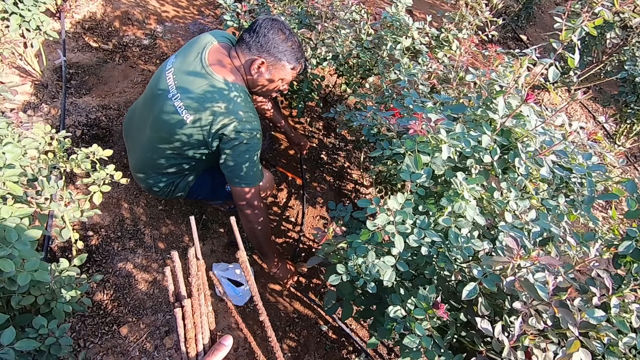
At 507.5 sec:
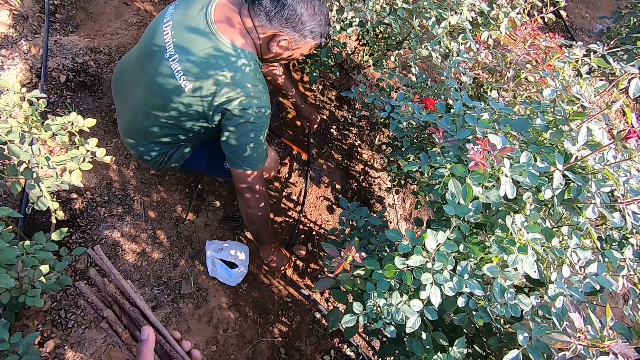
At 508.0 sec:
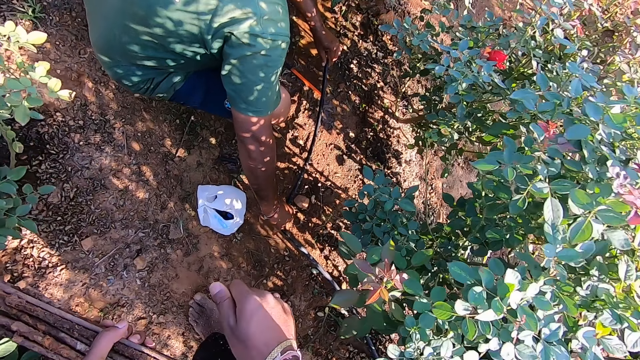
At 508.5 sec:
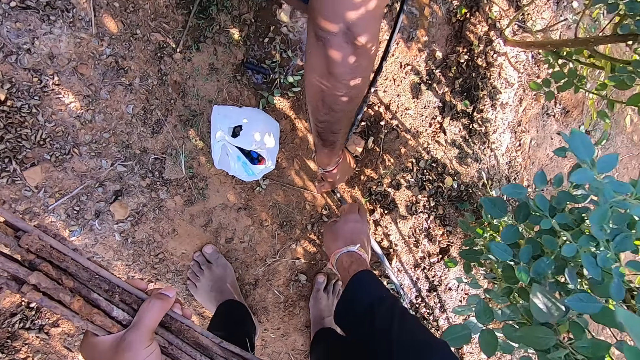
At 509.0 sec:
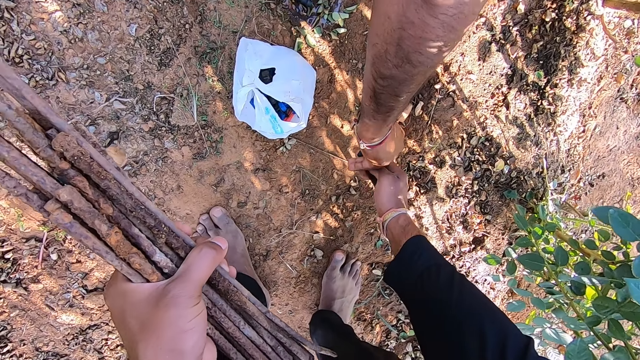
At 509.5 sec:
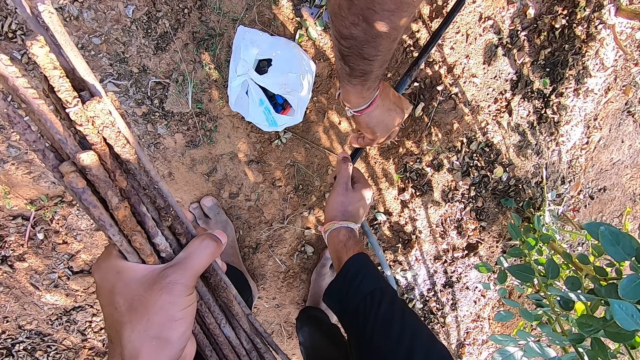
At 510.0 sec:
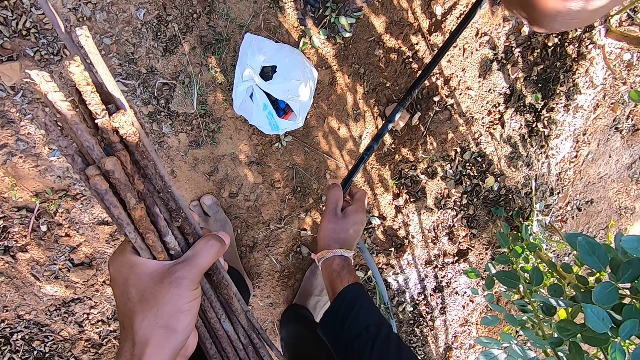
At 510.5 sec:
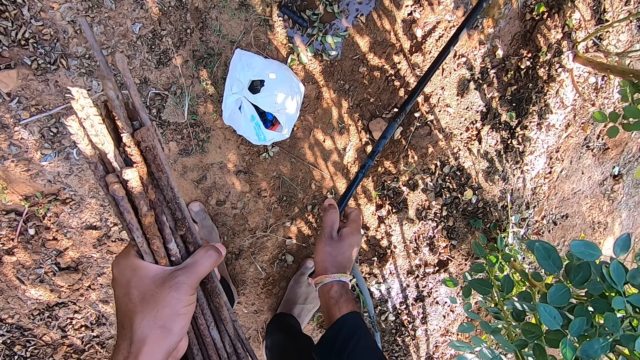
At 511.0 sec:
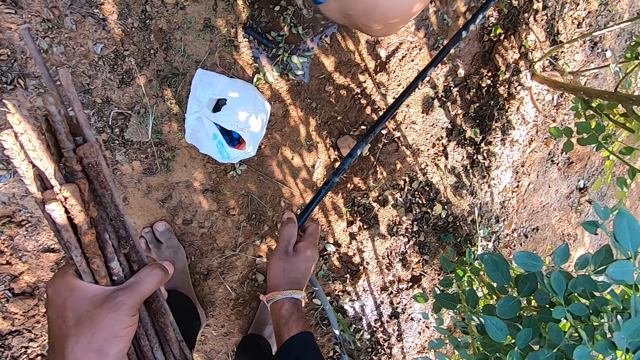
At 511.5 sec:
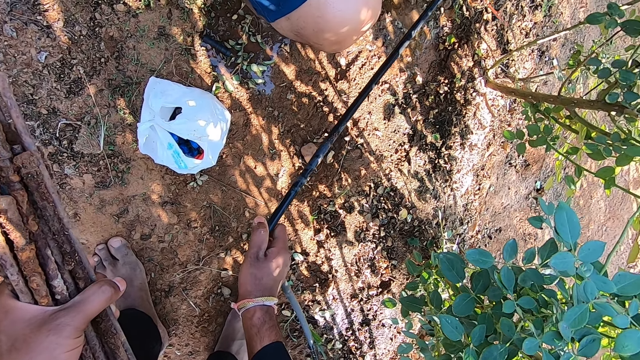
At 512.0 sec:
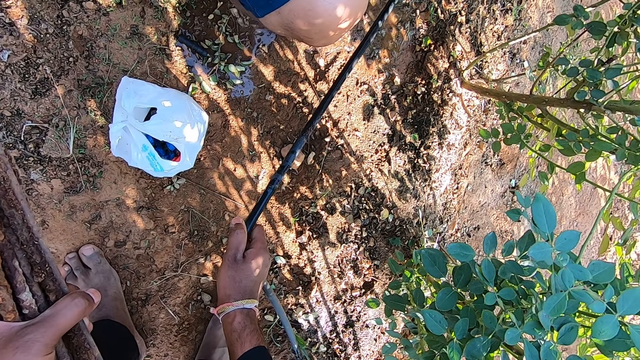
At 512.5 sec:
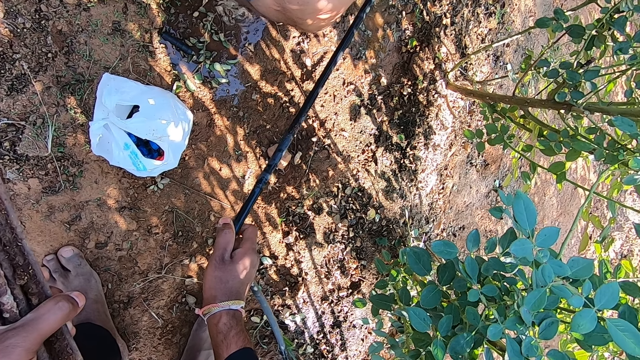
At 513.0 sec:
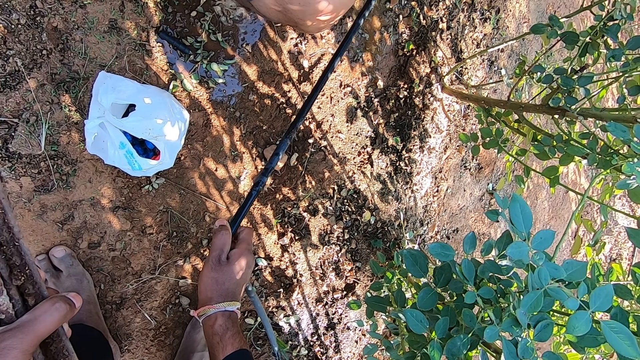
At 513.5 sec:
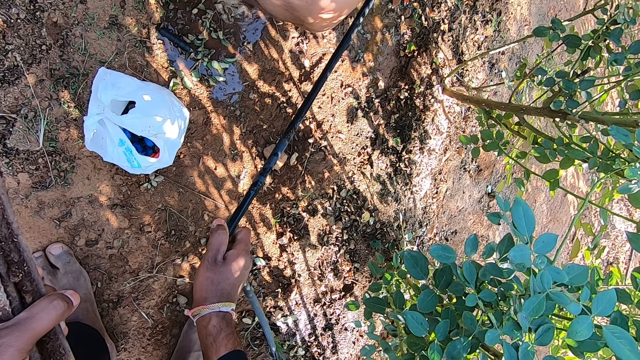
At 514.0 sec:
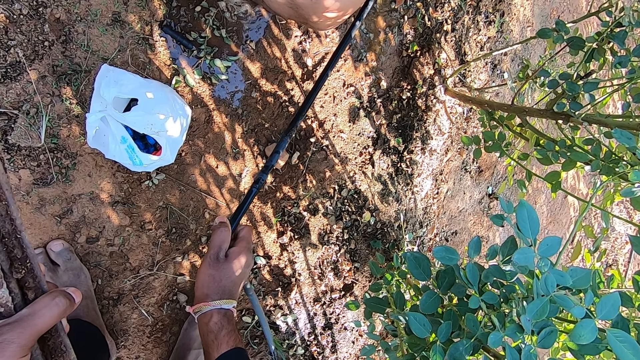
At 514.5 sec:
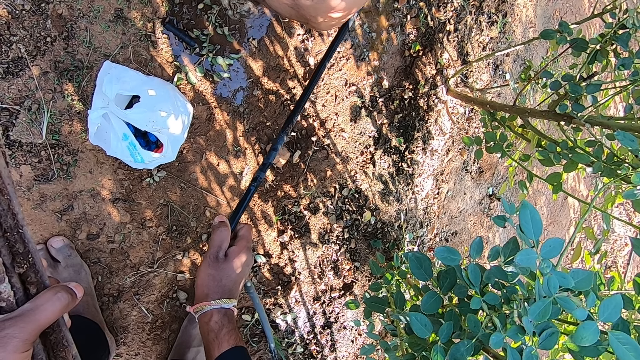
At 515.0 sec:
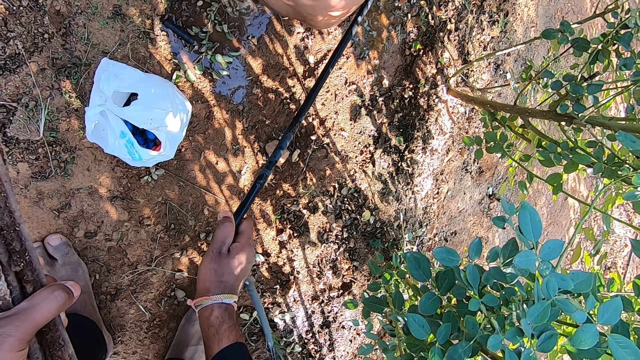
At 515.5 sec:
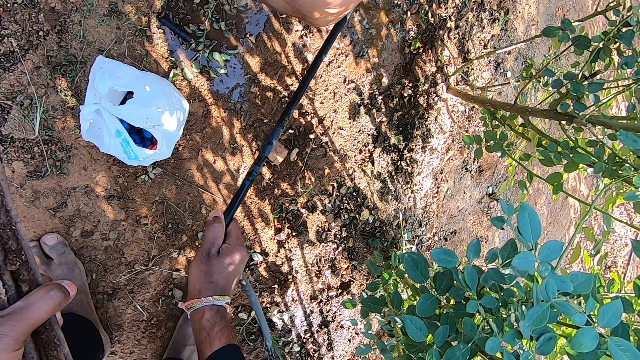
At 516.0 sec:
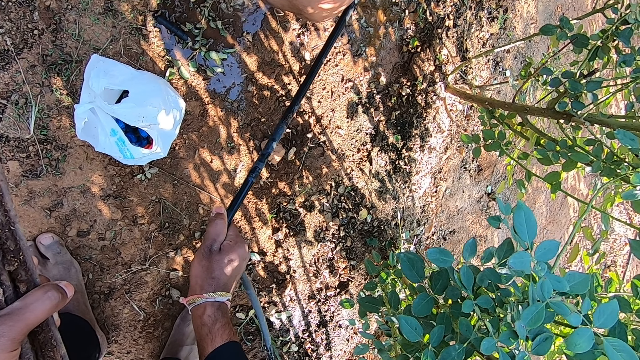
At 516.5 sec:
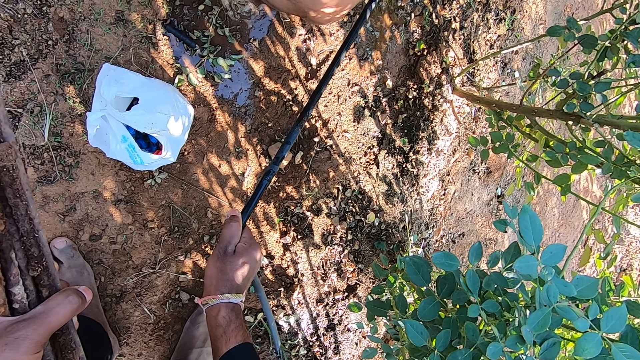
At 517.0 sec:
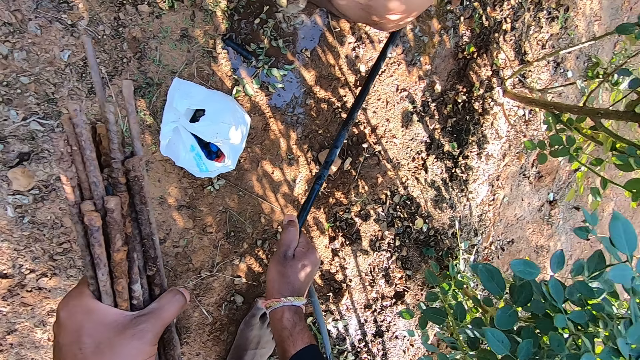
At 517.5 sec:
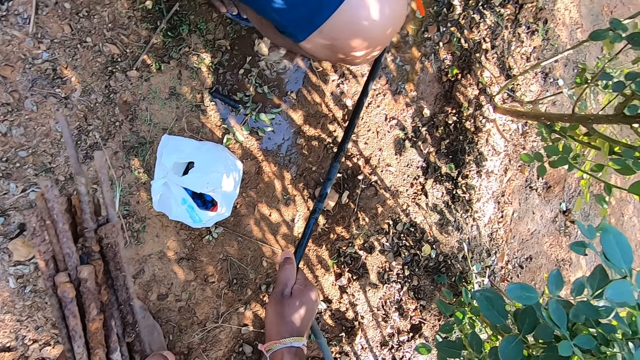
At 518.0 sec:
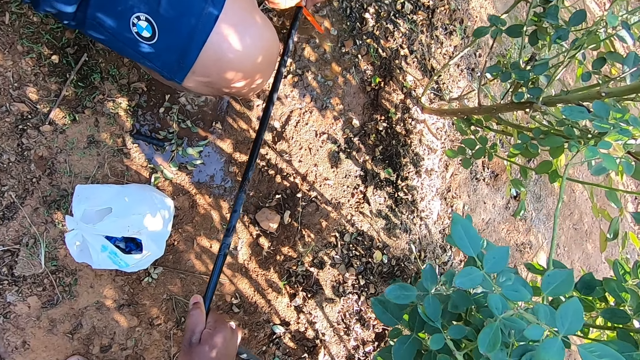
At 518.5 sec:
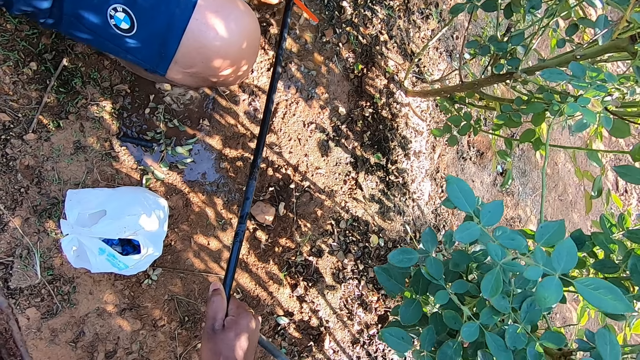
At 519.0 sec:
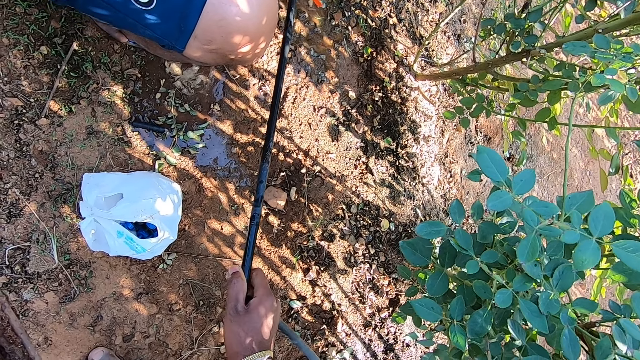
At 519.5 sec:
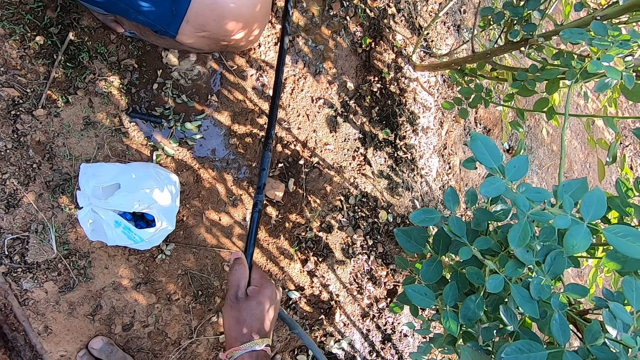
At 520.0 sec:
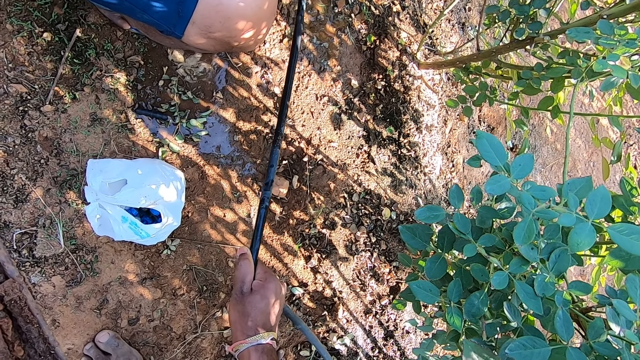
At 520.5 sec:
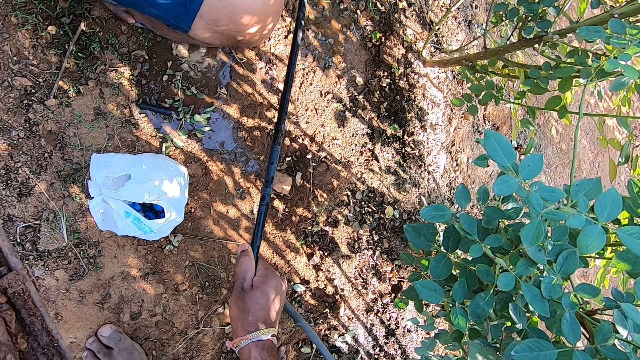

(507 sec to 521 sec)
The camera wearer passes the iron rods in his right hand to his left hand. He holds the water hose or pipe with his right hand. The man touches the water hose in his left hand with the hacksaw blade in his right hand. The man fixes the water pipe. The man cuts the water hose with the hacksaw blade in his right hand. The camera wearer talks with the man.

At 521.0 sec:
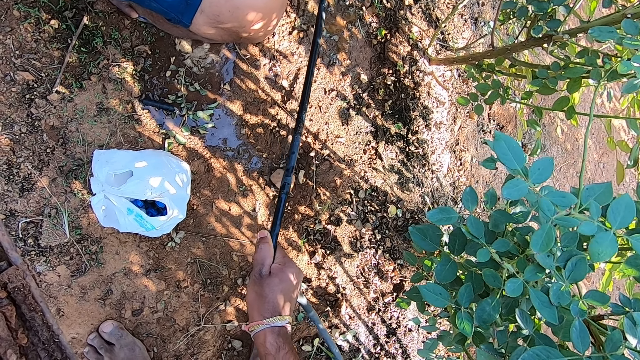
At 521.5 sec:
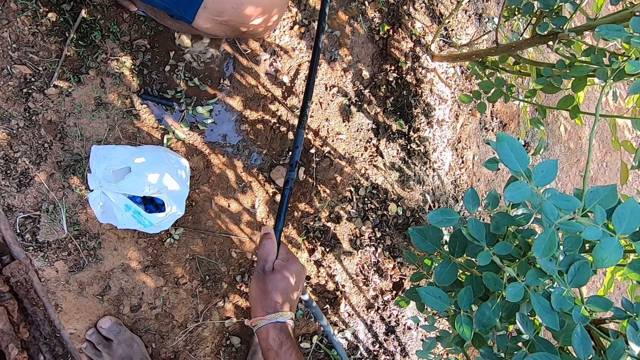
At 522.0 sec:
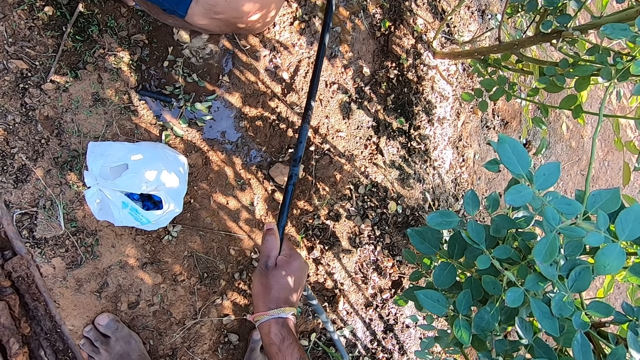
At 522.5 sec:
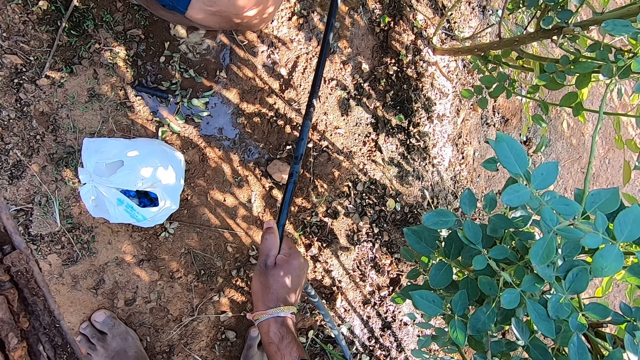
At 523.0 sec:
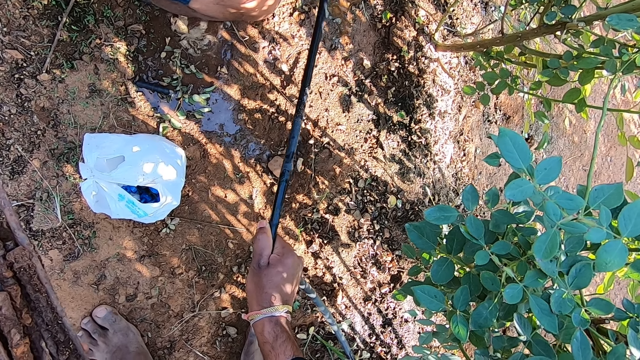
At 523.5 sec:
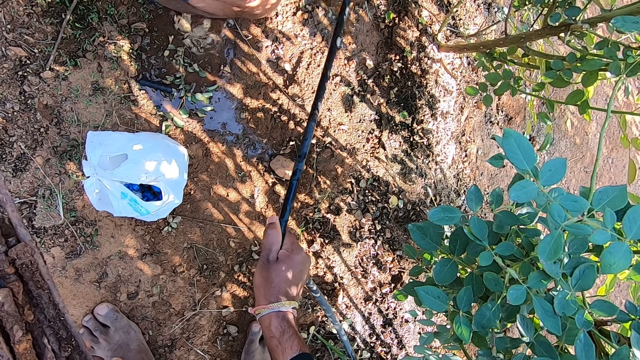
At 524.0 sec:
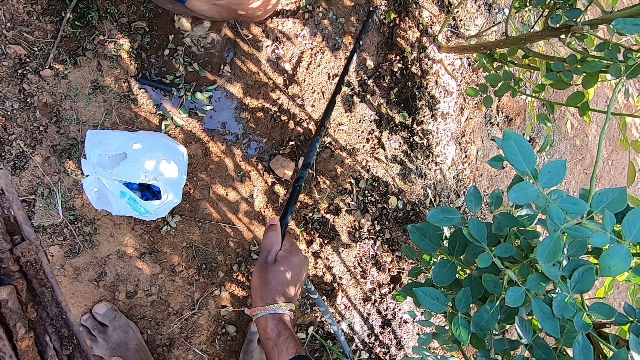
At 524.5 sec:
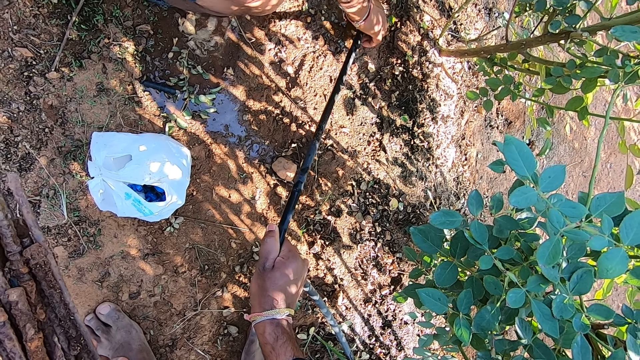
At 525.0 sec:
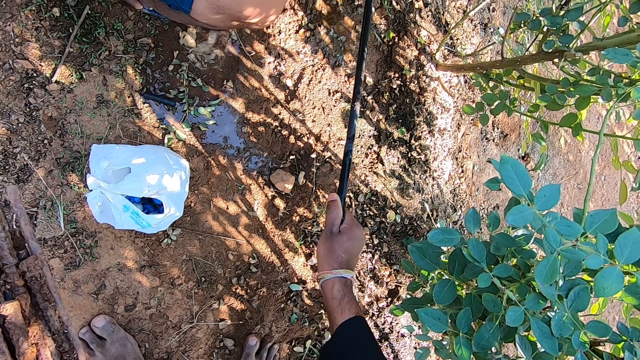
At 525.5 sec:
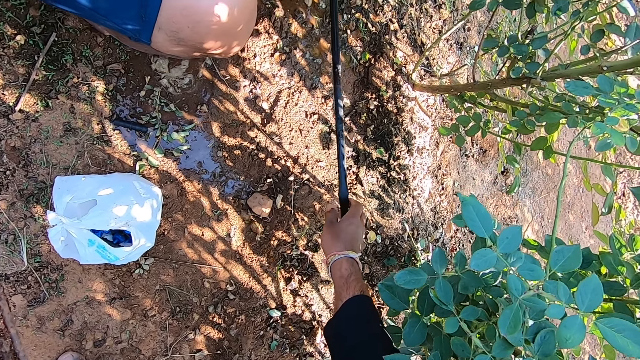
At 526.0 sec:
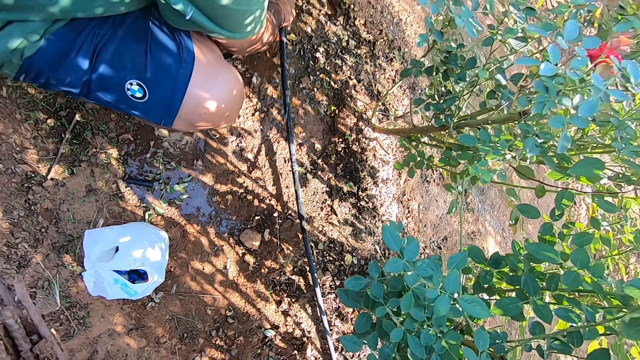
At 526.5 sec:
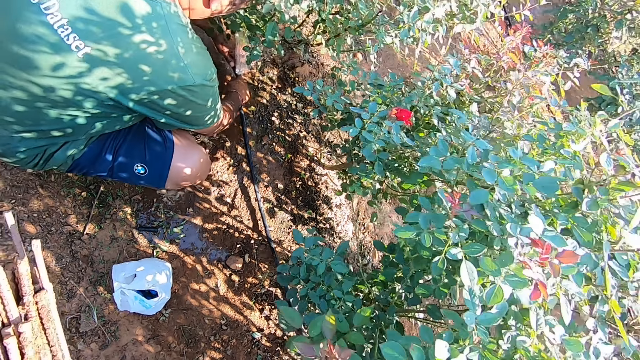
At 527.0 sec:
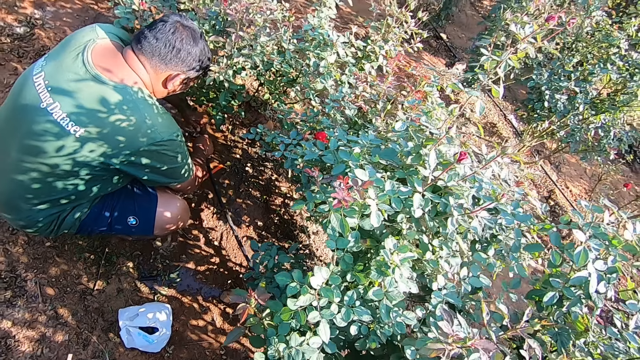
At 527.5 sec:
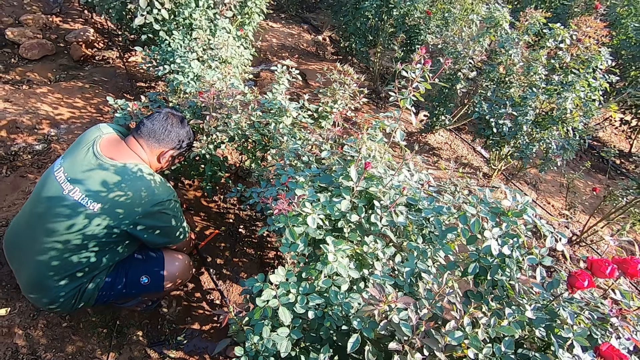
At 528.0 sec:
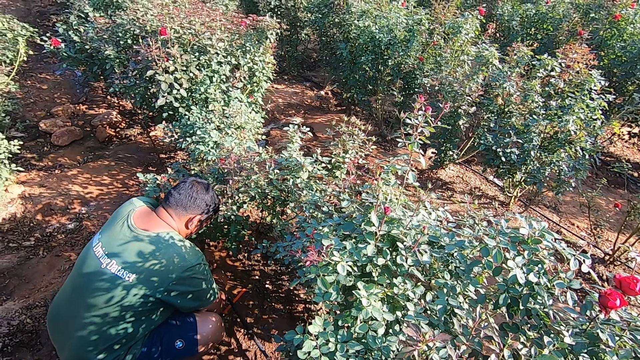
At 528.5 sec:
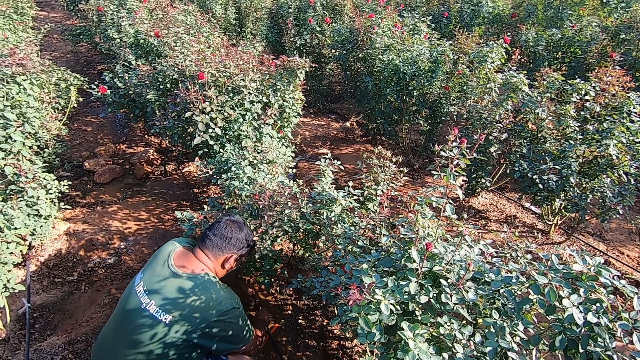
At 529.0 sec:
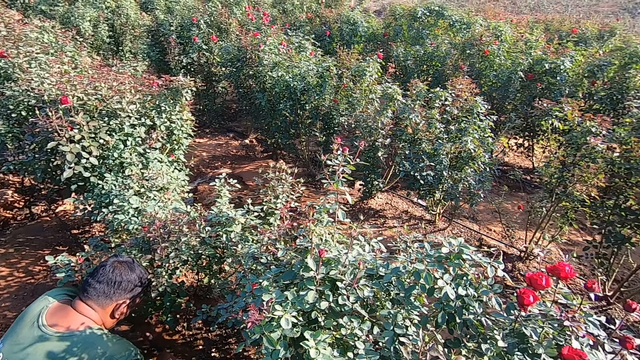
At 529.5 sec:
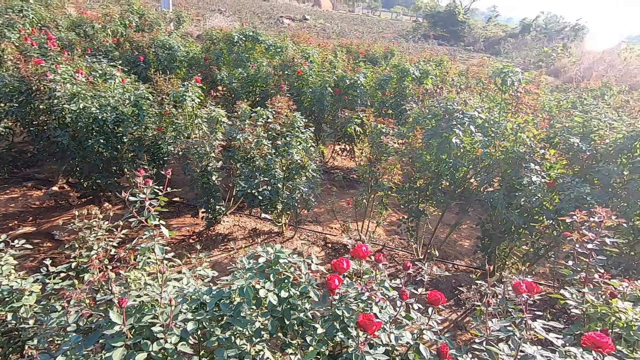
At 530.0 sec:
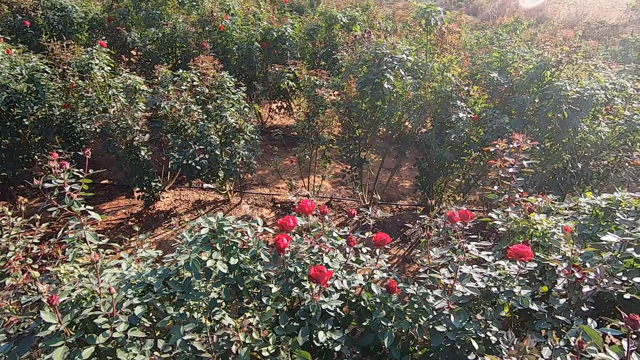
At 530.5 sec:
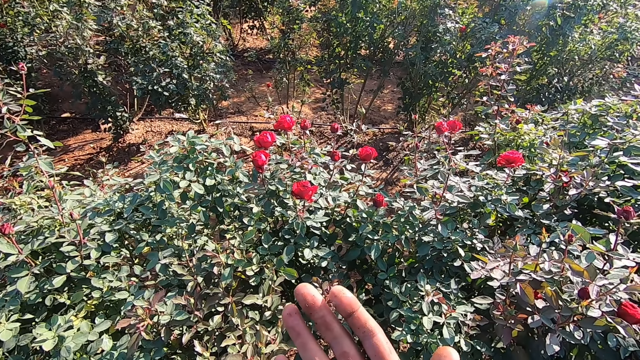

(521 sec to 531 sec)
The man drops the water hose or pipe in his right hand on the ground. The camera wearer holds the water pipe. He drops the water hose in his right hand on the ground. The man fixes the water hose with his hands. The camera wearer looks around.
